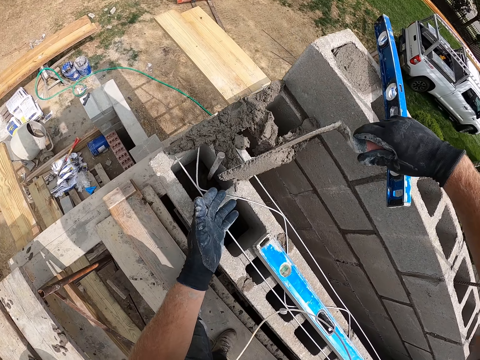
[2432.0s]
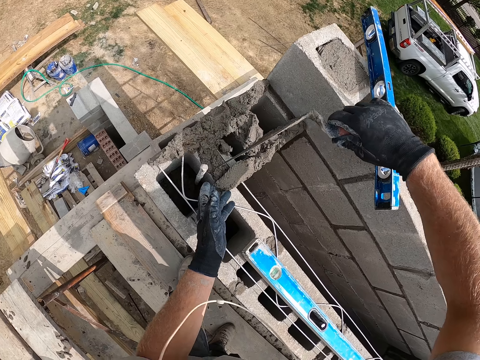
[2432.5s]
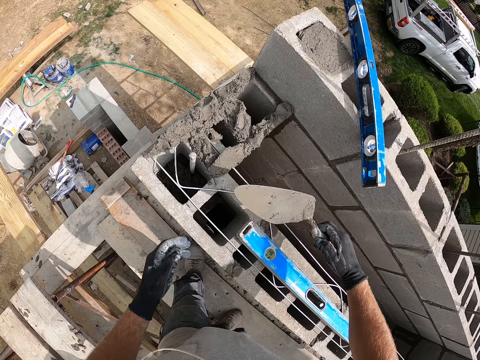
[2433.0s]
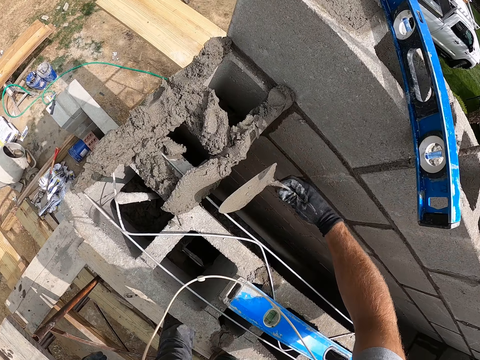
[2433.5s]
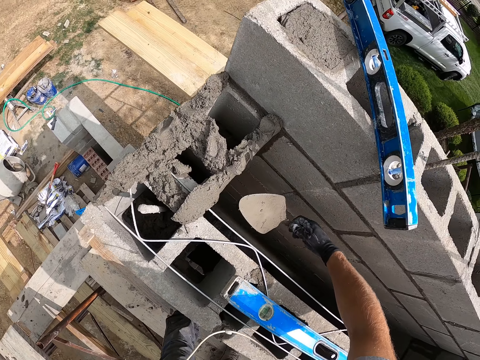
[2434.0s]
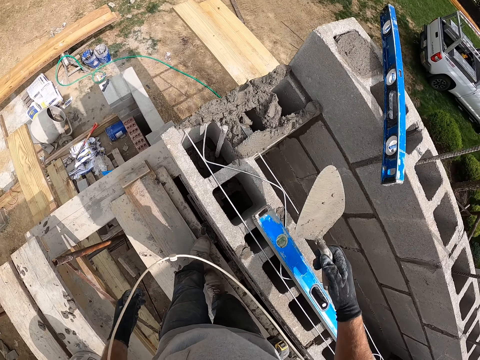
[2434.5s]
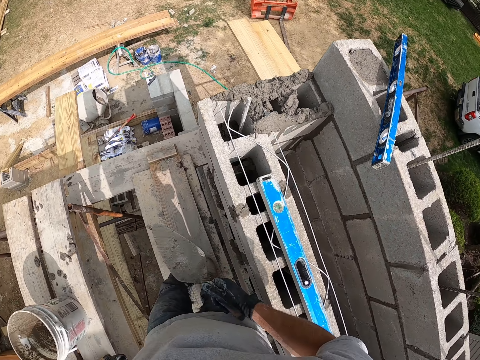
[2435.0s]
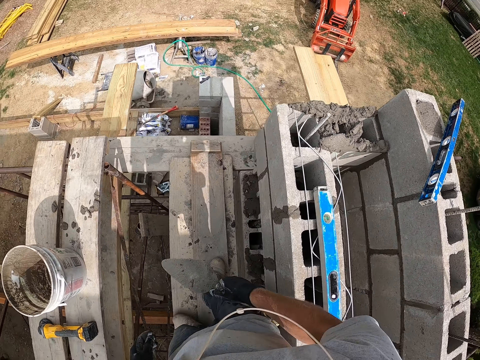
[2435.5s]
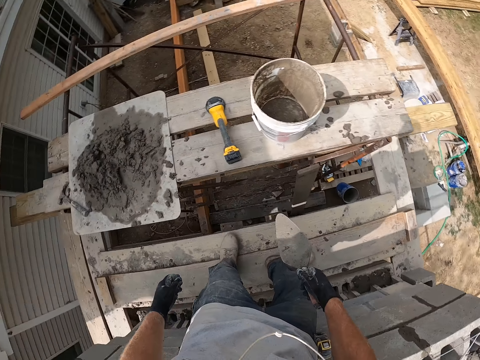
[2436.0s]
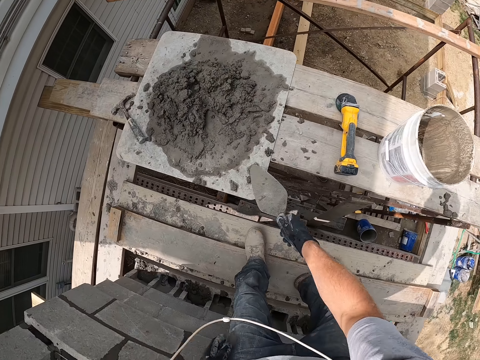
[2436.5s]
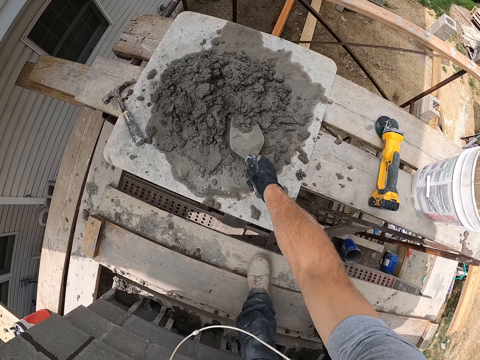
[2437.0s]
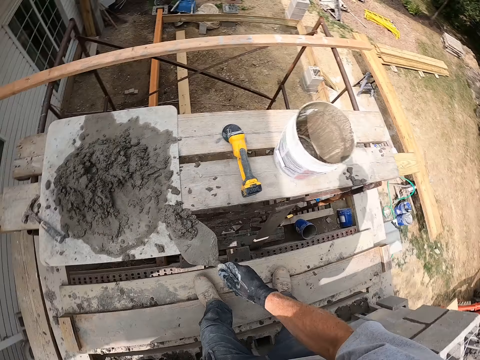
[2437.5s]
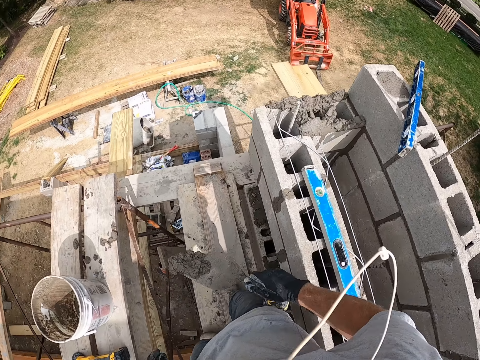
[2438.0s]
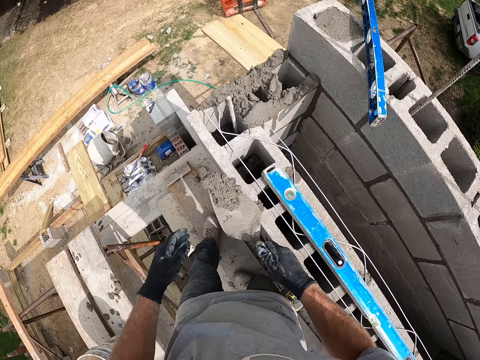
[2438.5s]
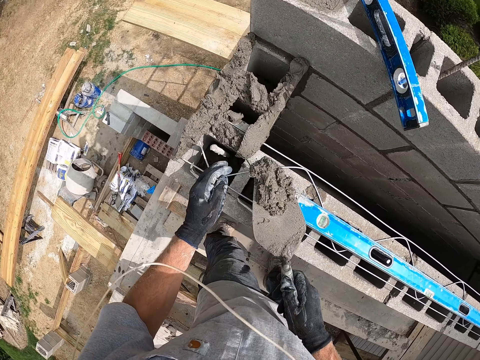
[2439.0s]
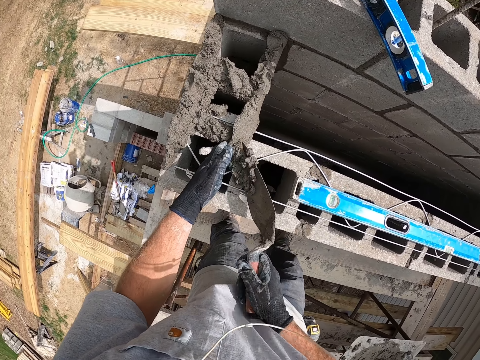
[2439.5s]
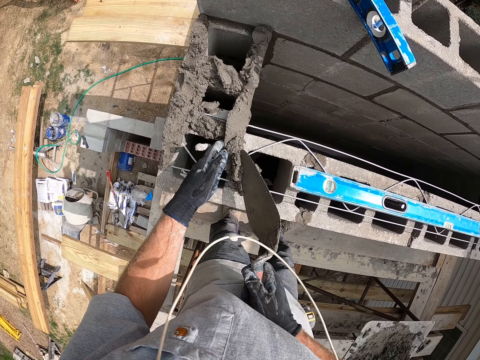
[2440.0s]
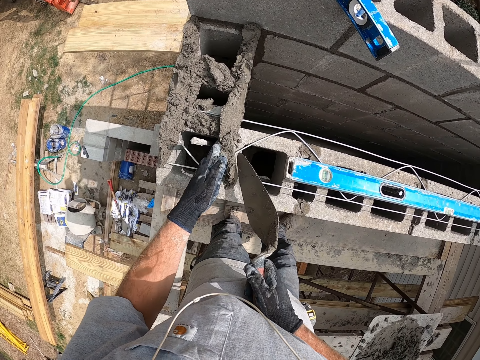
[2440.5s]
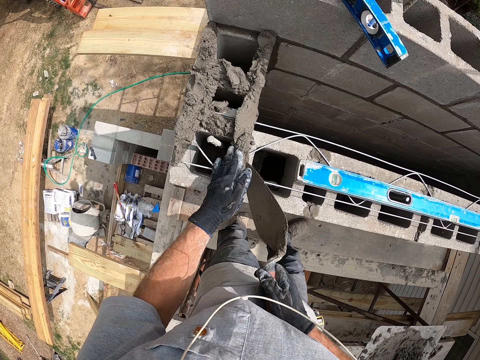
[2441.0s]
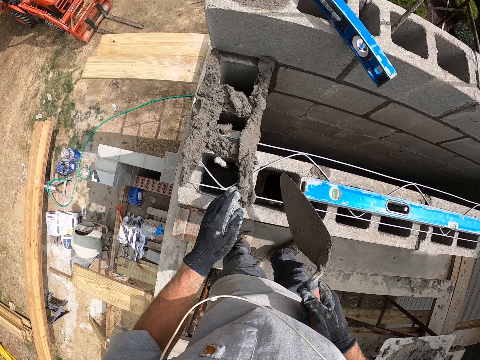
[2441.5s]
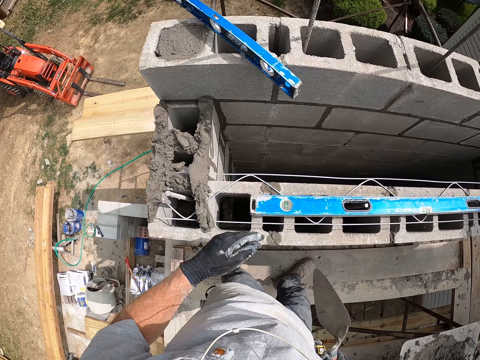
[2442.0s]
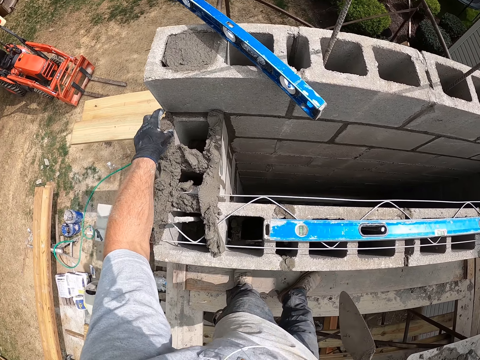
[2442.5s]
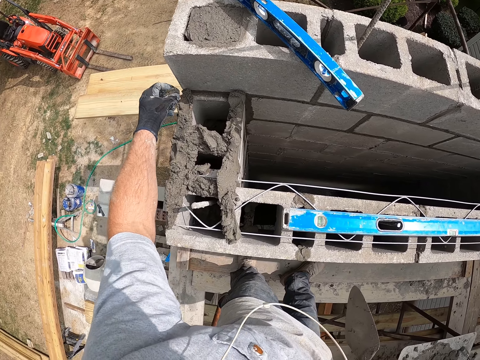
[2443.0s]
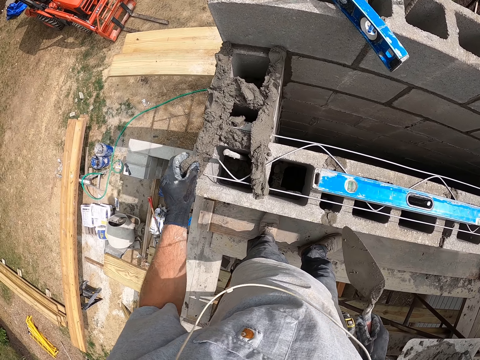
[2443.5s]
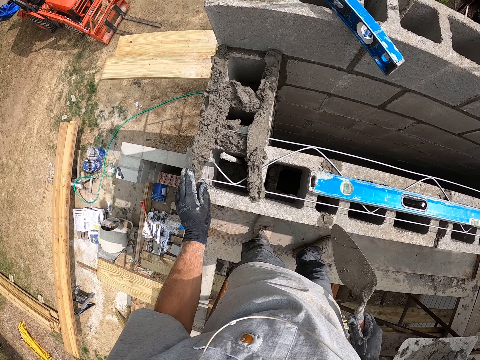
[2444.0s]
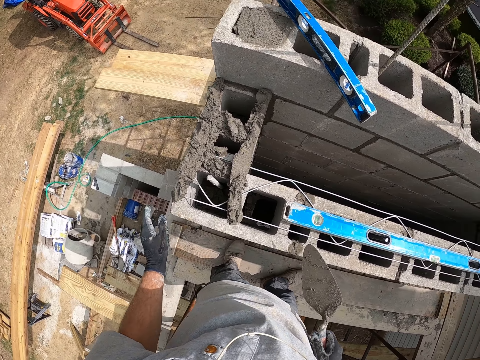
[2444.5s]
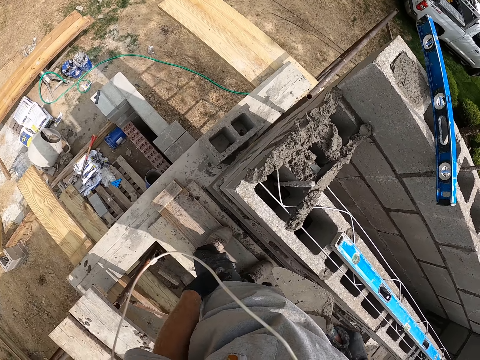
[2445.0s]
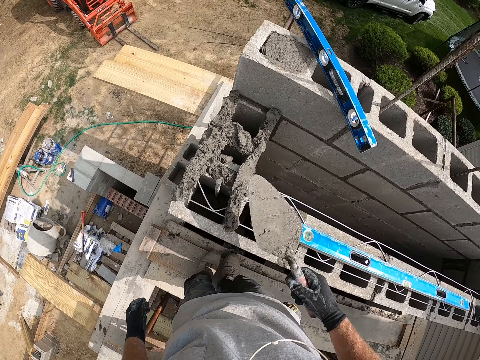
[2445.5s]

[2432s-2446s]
The camera wearer pours the cement into the concrete block with the trowel. They move a step. They pack the cement from the concrete block with the trowel. They move a step. They pour the cement into the concrete block with the trowel. They adjust the cement on the concrete block. They take concrete with the hand and put the concrete on the brick with the hand.

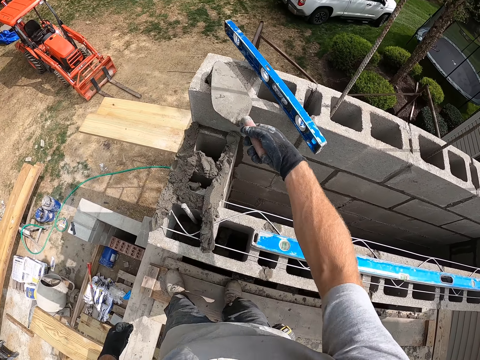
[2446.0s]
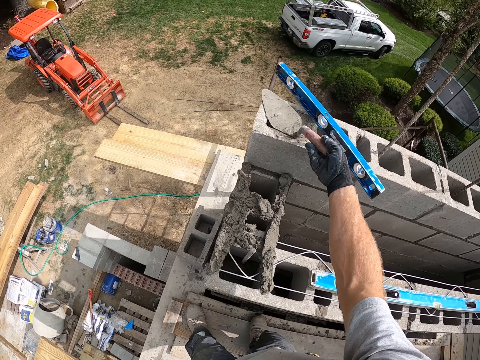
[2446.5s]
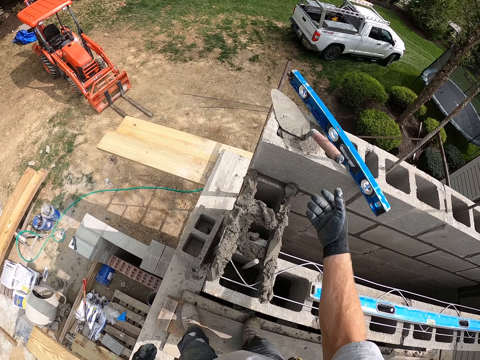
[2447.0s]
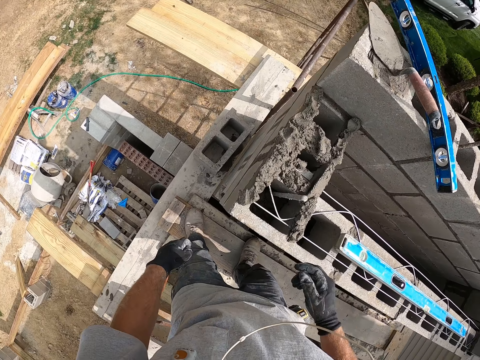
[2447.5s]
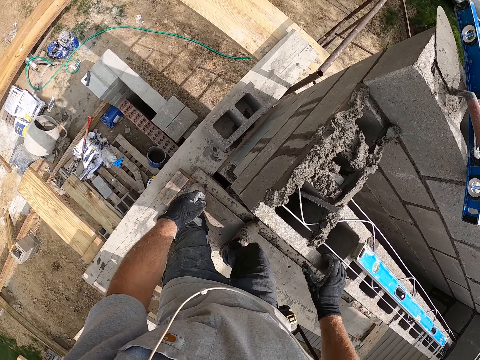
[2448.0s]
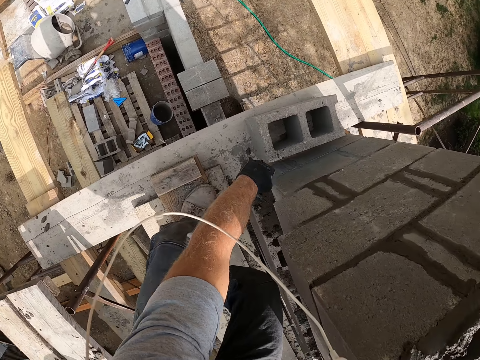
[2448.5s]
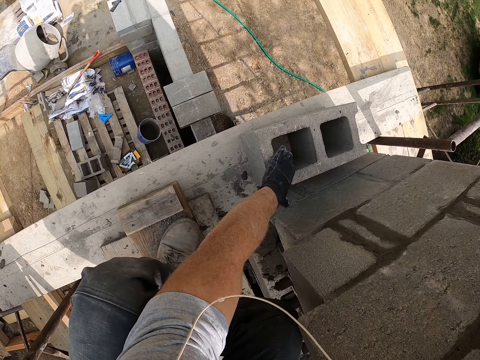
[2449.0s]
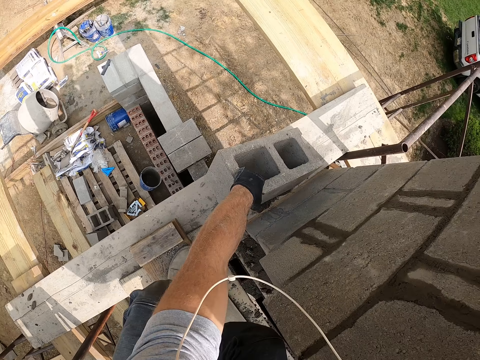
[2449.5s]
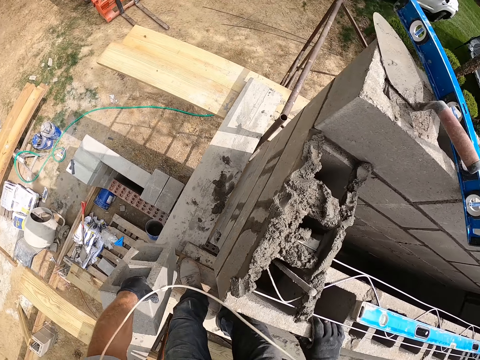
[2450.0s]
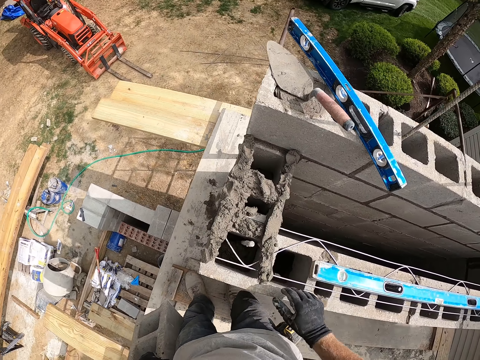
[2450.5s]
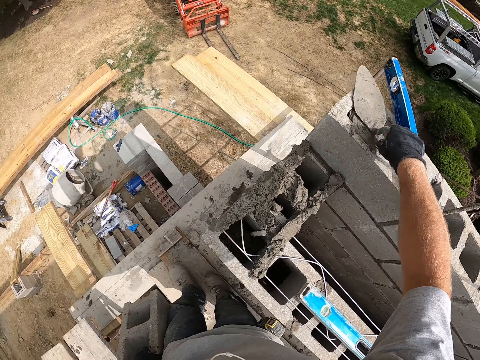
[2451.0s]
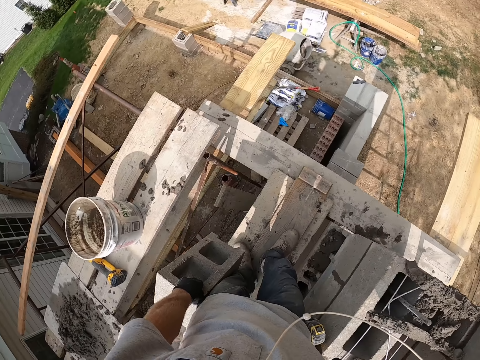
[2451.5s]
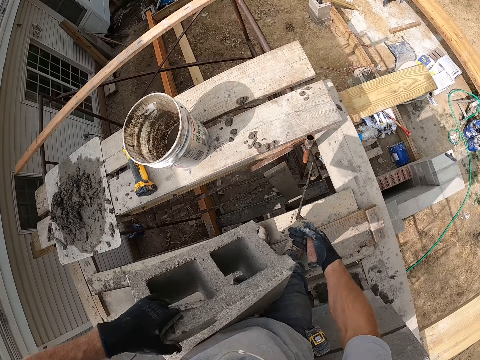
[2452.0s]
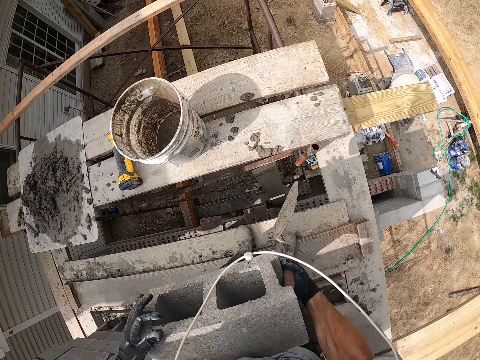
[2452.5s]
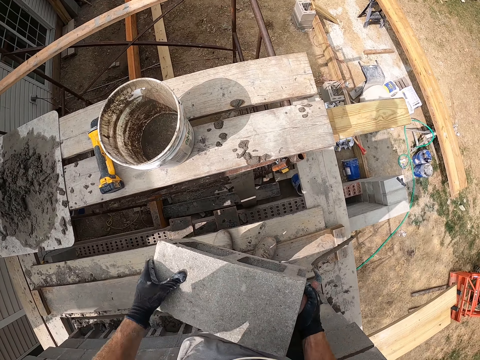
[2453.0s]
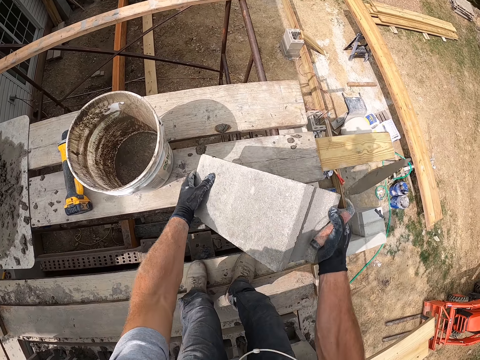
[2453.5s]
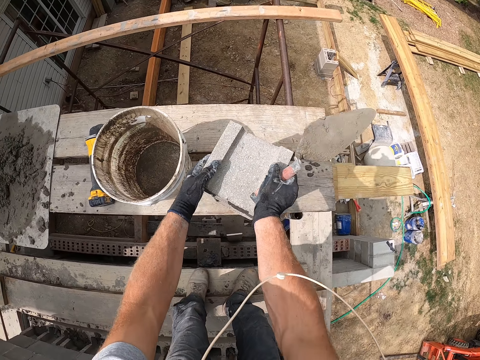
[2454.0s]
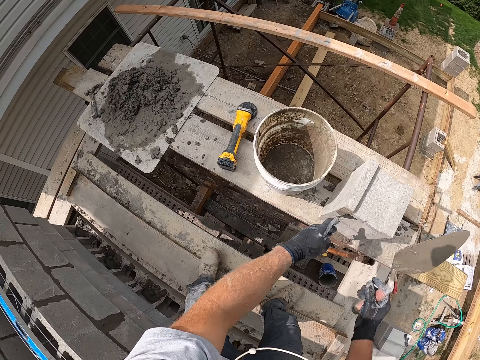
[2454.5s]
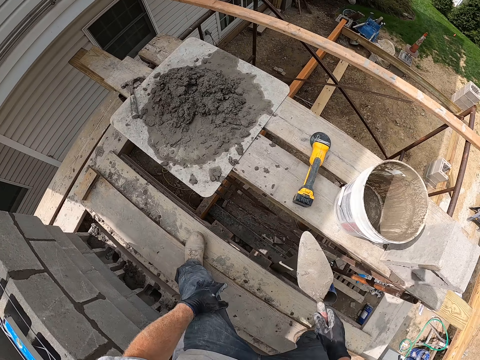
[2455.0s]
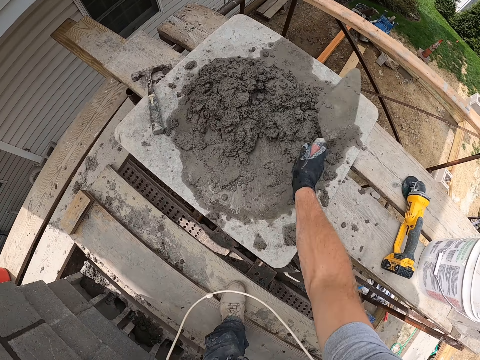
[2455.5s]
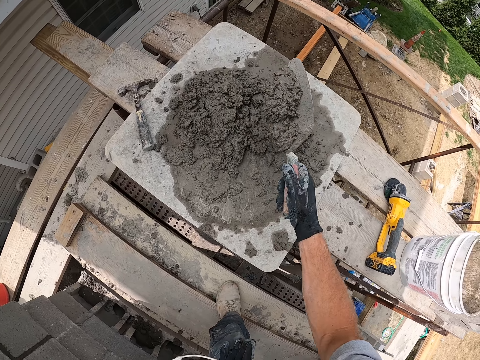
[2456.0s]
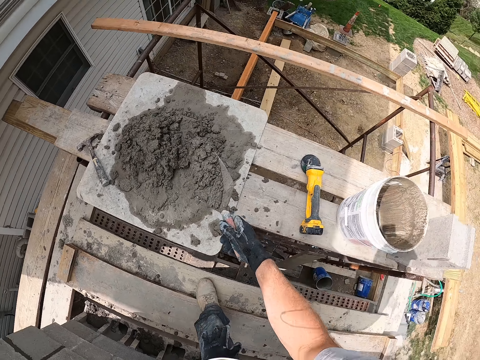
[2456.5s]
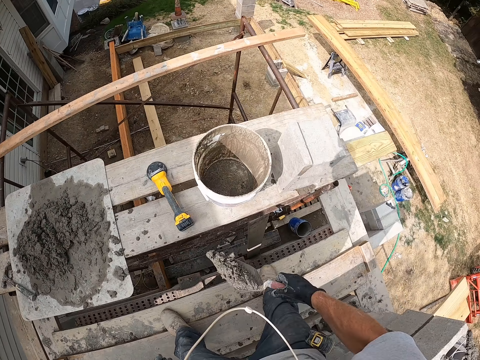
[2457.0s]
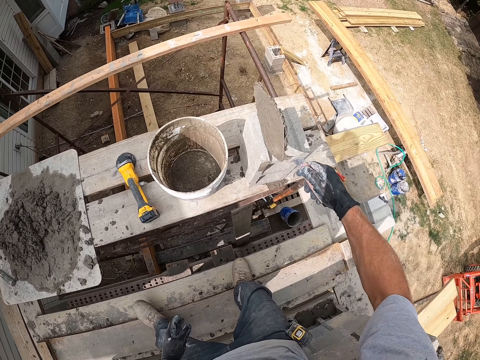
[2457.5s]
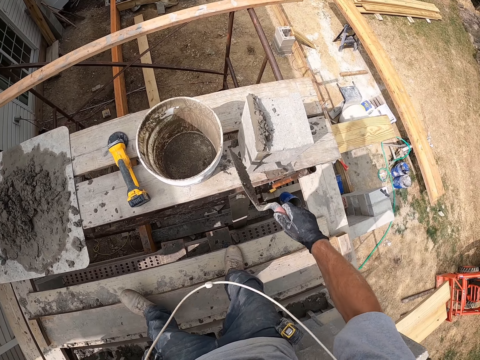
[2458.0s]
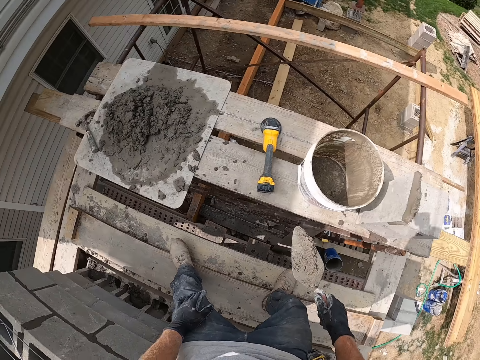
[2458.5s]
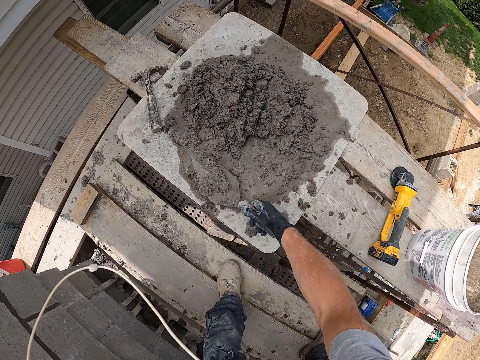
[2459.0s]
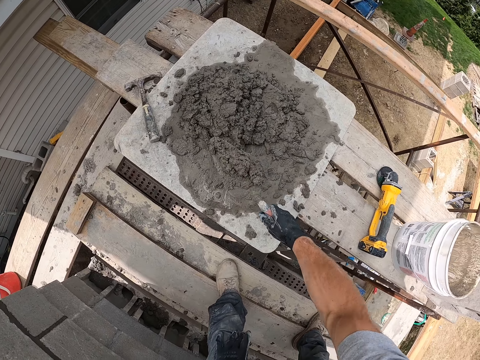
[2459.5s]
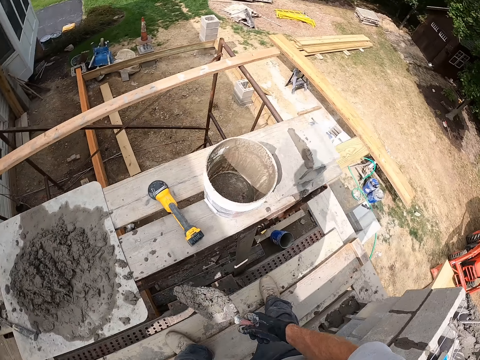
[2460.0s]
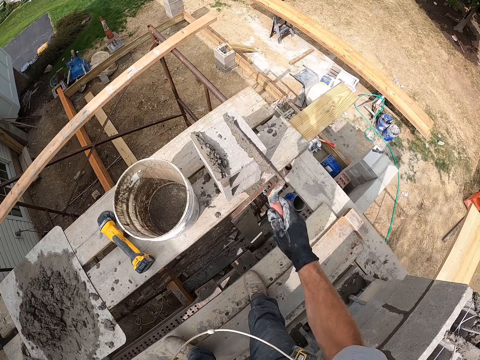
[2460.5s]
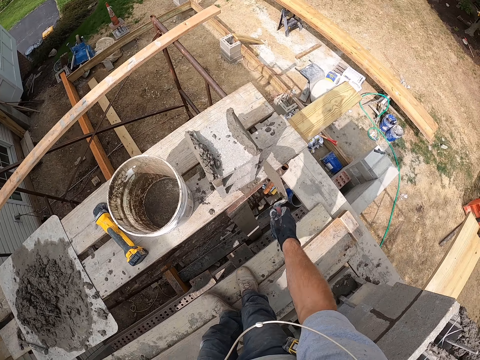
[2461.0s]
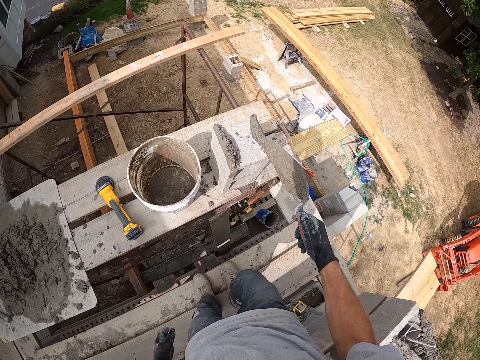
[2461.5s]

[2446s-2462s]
The camera wearer drops the masonry trowel on the concrete block. He carries a concrete block with his left hand. He takes the bricks. He carries the concrete block with his hands. He takes the masonry trowel. He drops the concrete block on a wooden plank. He packs cement with the trowel. He takes the concrete. He pours the cement on the concrete block with the trowel. He scrapes cement from the concrete block with the trowel. He pours the cement on the concrete block with the trowel.
